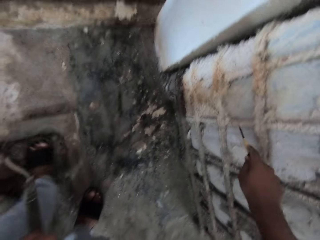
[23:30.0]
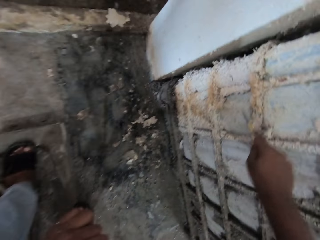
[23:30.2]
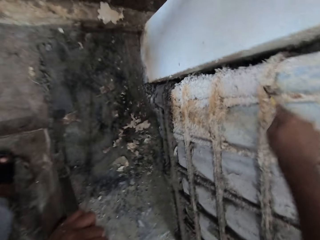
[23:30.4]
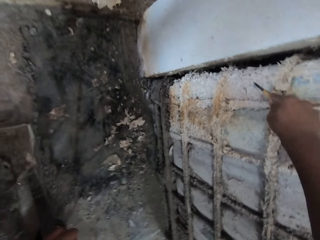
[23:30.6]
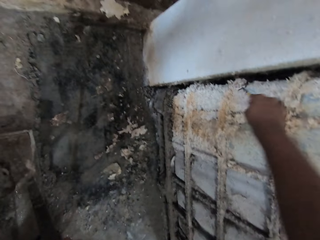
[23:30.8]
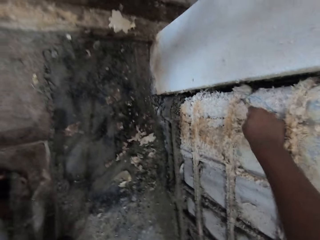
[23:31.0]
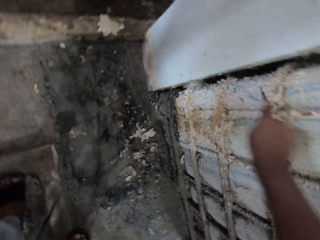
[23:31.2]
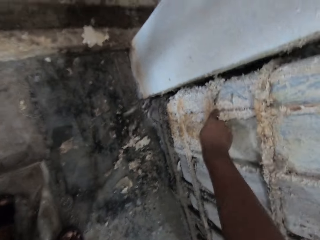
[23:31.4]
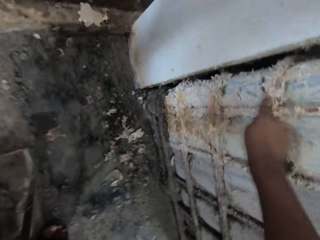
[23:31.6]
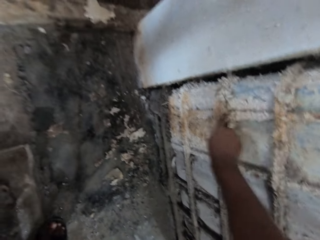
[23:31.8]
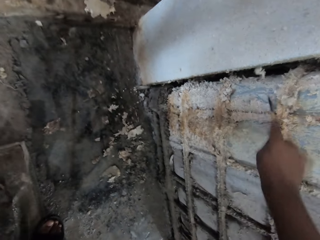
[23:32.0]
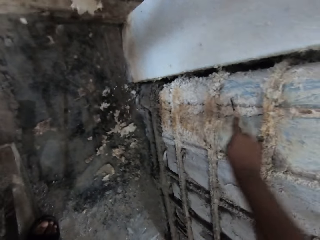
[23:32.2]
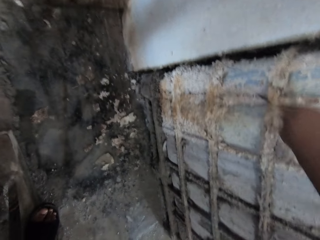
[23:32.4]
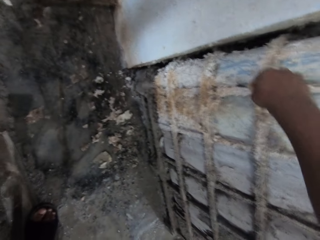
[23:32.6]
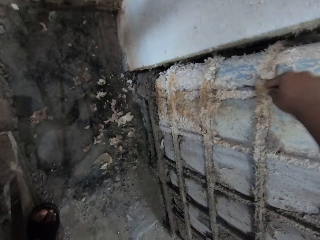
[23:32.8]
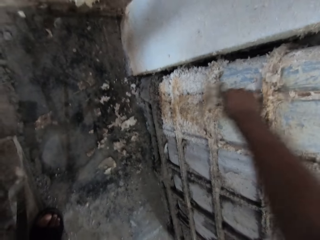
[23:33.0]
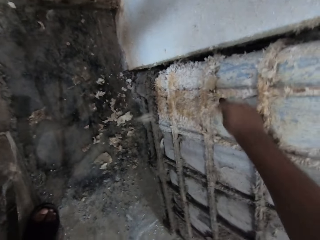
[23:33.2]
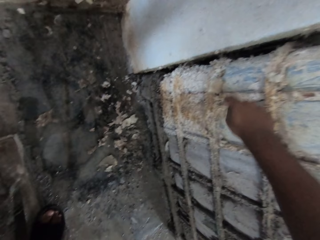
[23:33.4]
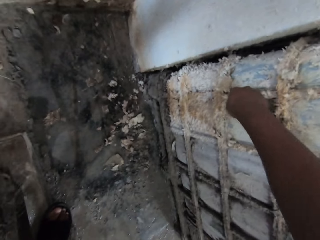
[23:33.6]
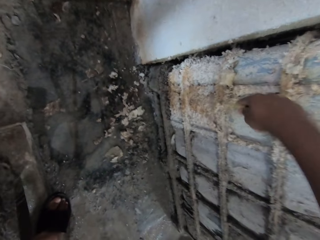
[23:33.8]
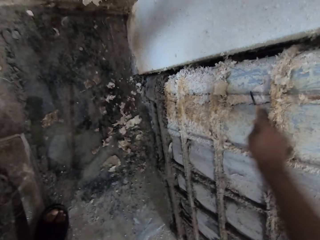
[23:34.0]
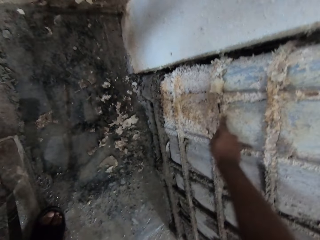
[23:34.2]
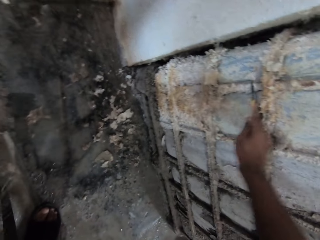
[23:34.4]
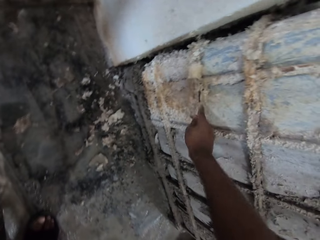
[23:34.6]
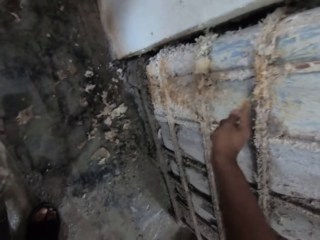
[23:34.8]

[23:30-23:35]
The camera wearer scrapes concrete cement off the tank with a scraper.

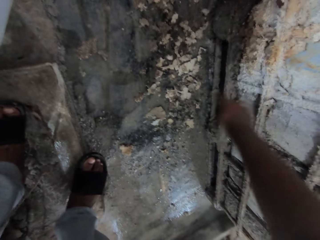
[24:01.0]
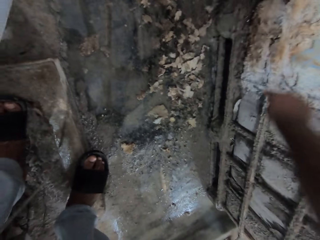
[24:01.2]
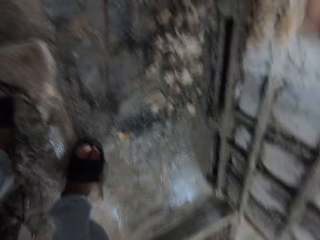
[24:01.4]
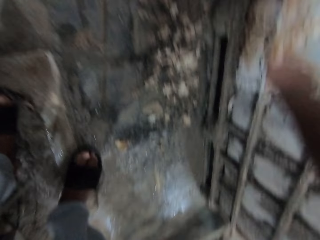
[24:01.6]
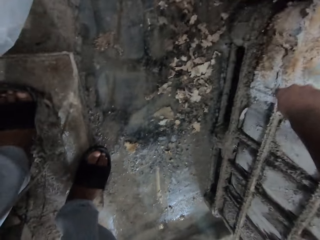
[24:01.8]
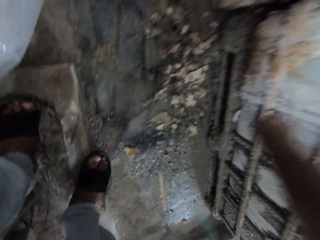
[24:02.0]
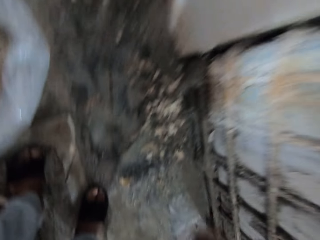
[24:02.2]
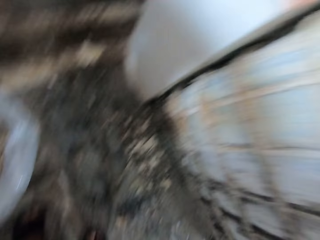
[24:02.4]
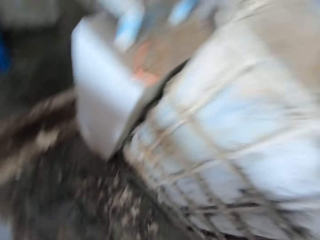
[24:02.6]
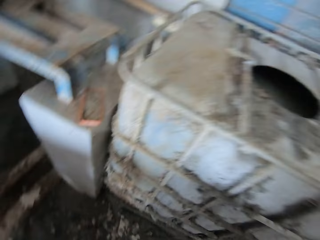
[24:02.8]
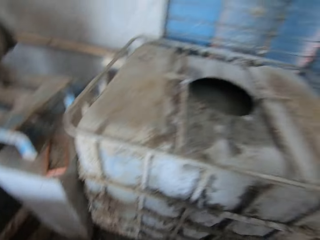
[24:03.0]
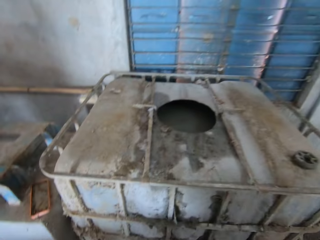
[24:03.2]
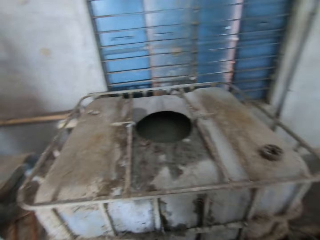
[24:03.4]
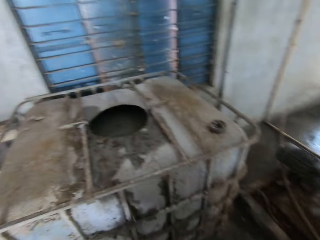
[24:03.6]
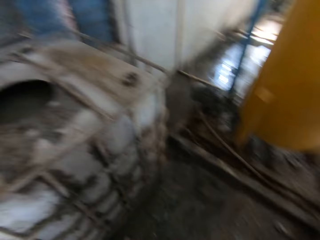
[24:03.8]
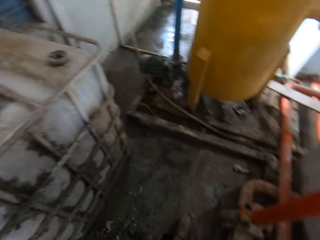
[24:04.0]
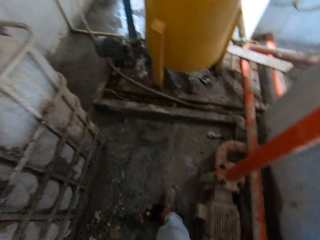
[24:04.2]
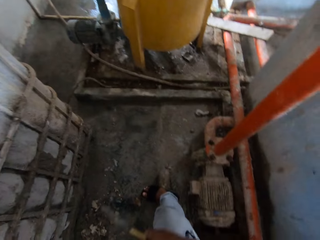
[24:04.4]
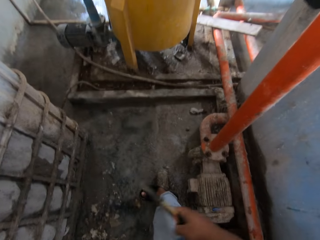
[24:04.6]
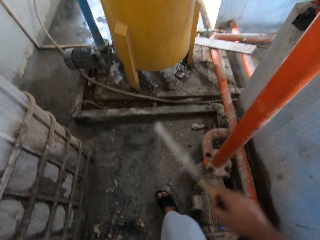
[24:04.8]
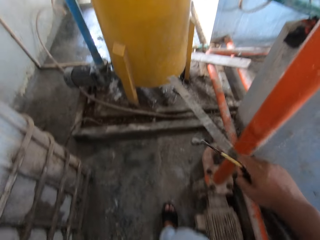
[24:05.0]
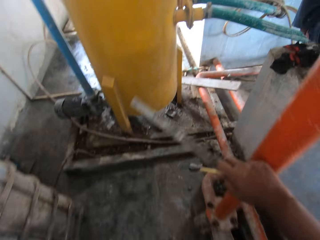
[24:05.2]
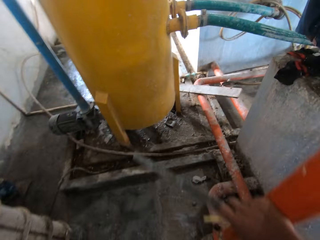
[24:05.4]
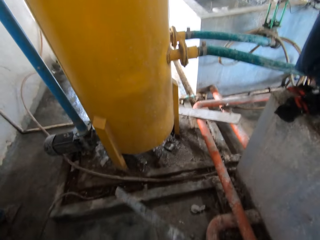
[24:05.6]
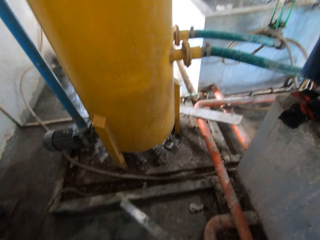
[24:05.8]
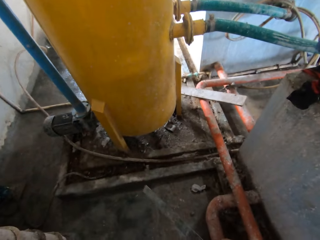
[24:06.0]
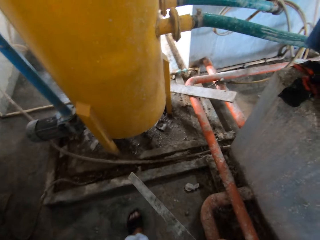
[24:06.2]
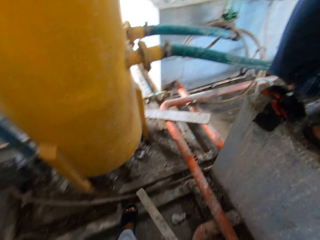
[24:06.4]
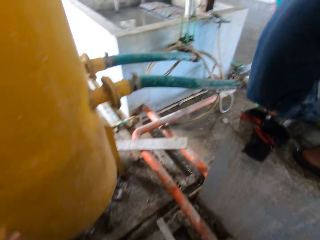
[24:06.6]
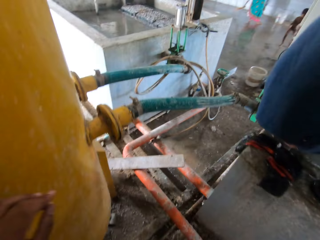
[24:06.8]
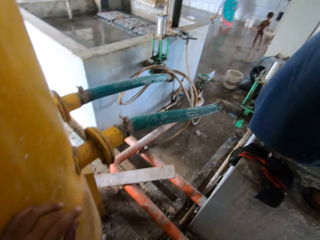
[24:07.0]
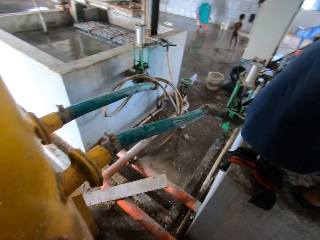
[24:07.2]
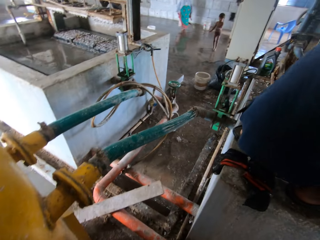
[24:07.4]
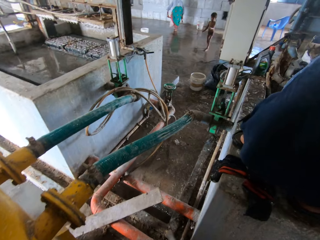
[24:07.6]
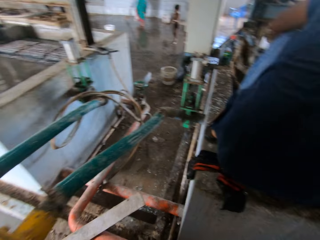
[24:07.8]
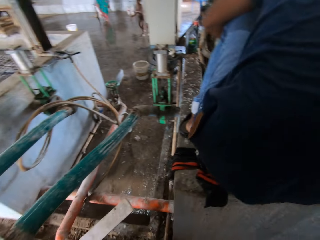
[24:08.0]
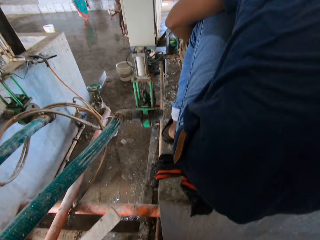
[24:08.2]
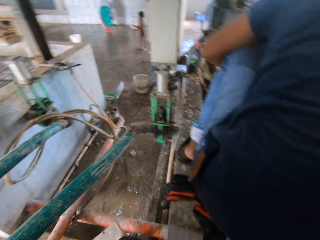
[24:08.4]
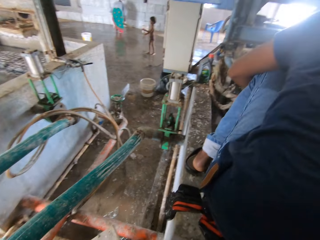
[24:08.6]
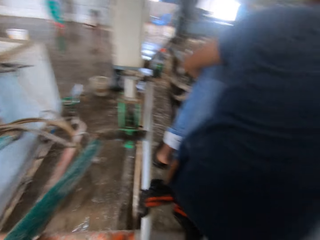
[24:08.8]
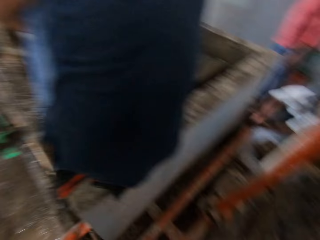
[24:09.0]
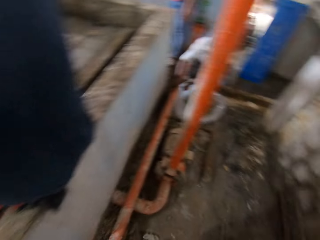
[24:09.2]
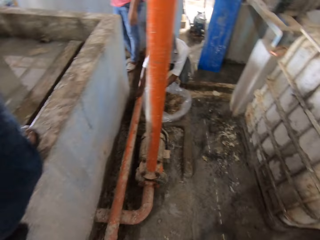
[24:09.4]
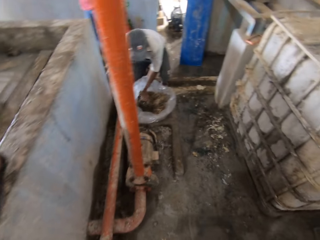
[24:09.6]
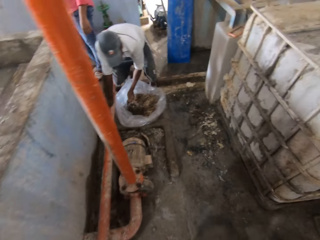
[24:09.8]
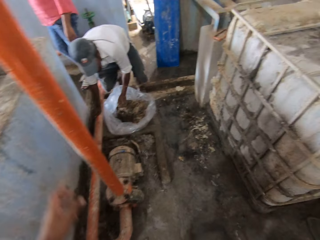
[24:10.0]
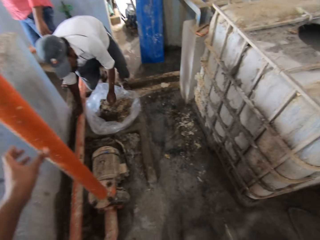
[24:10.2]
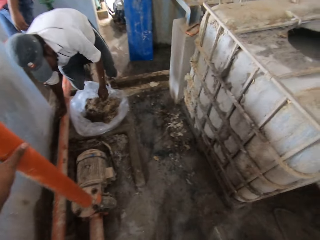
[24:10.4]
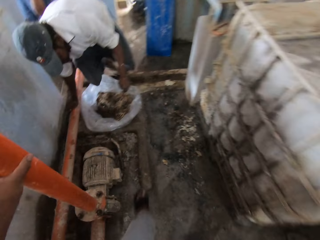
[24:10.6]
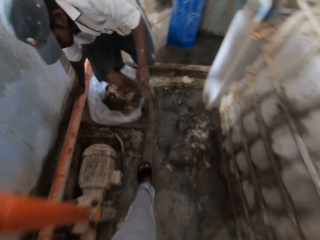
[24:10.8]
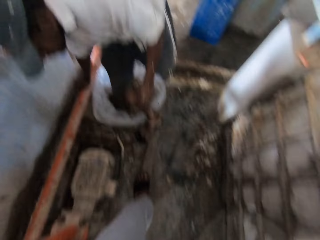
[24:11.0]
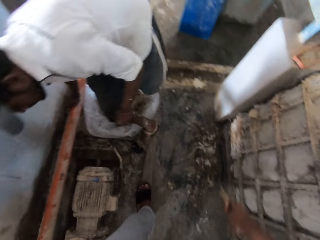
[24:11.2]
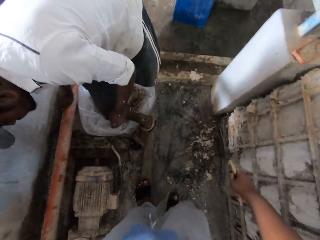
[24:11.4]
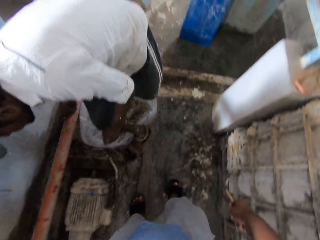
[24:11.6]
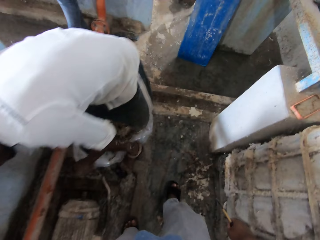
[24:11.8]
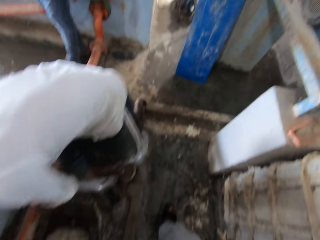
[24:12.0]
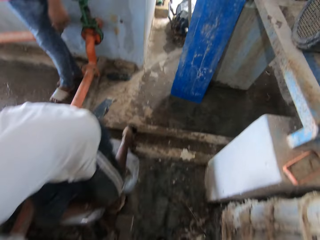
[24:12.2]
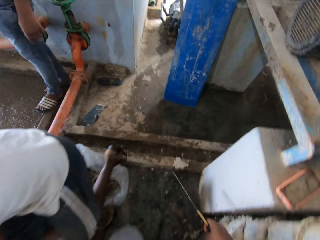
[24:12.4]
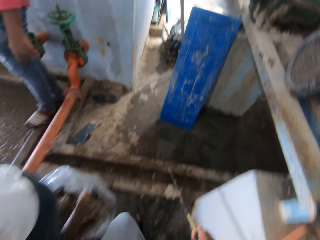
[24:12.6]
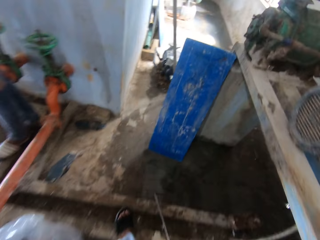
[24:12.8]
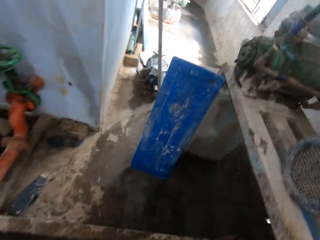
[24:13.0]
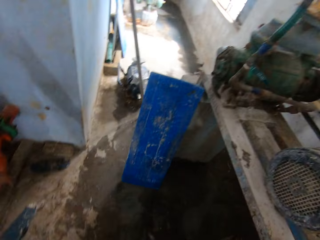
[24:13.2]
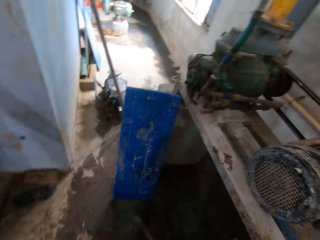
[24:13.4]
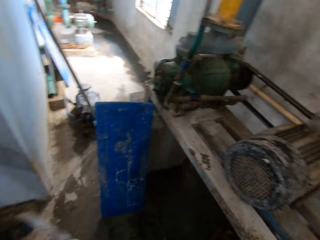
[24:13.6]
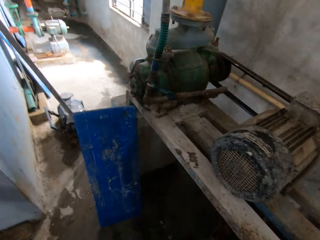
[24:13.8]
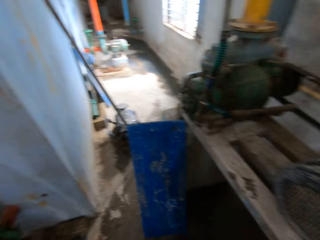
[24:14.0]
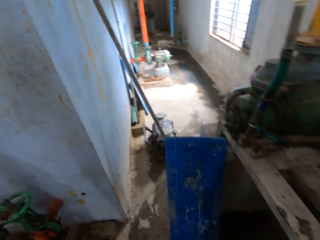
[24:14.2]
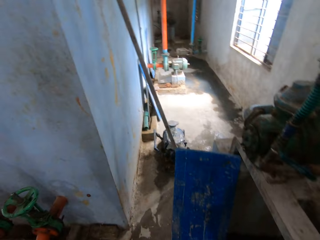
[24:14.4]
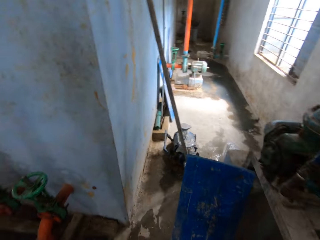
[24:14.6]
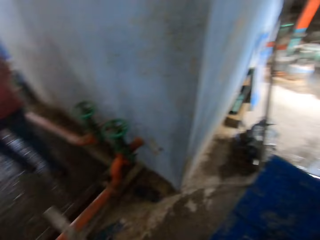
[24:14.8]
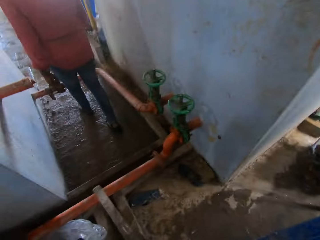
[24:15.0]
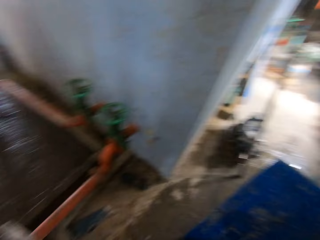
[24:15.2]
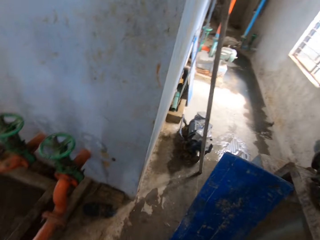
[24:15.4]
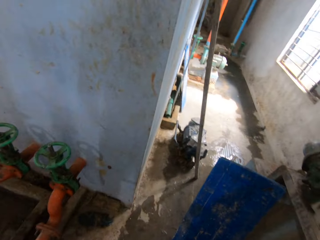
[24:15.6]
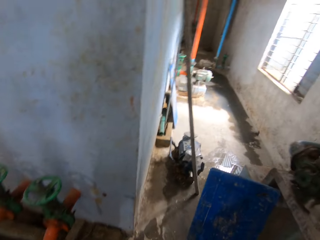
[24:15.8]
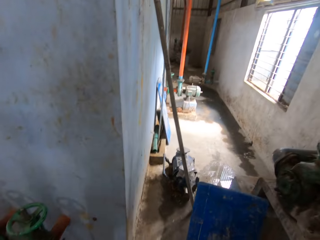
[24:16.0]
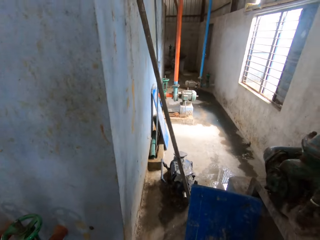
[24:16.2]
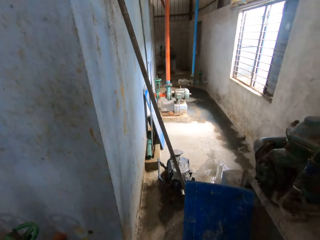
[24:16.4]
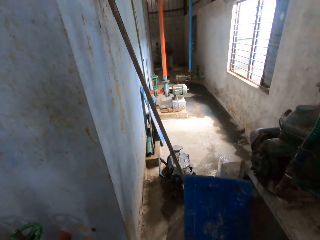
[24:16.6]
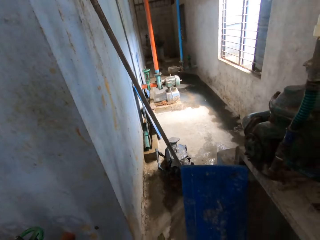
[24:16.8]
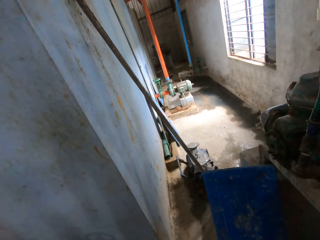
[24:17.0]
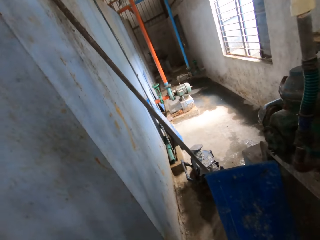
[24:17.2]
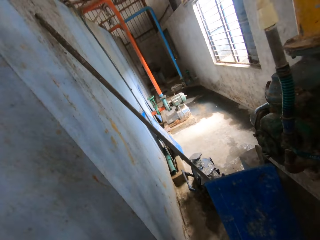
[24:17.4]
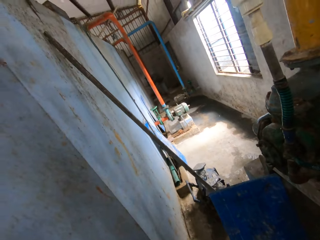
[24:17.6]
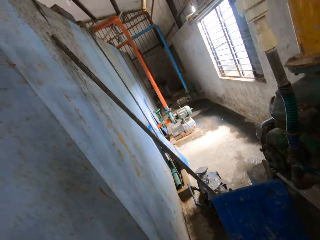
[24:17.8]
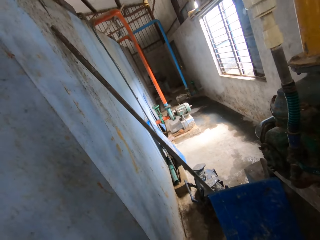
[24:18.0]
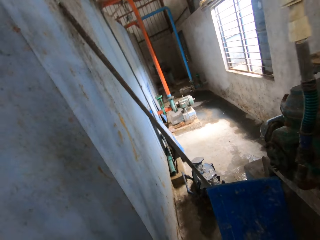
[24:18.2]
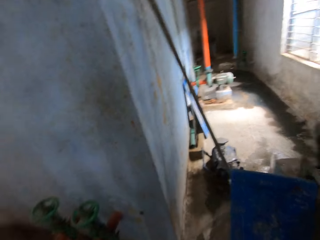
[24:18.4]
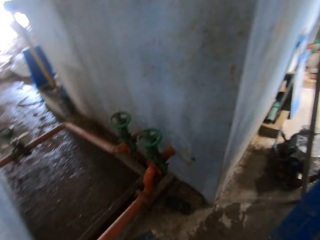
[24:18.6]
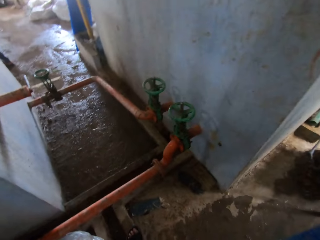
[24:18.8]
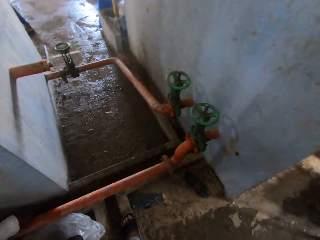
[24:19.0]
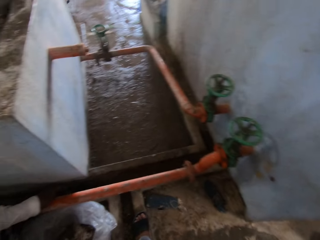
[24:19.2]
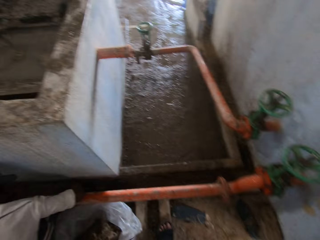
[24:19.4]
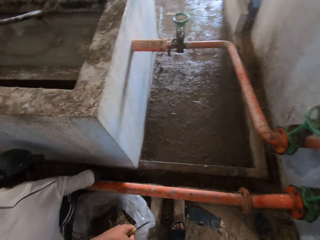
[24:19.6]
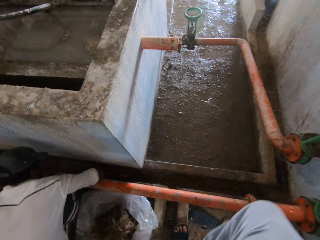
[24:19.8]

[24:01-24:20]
The camera wearer looks around the warehouse. They walk across the warehouse. They walk in the room. They look around the warehouse.
